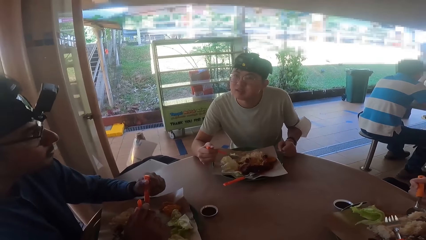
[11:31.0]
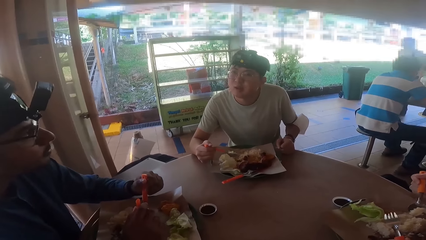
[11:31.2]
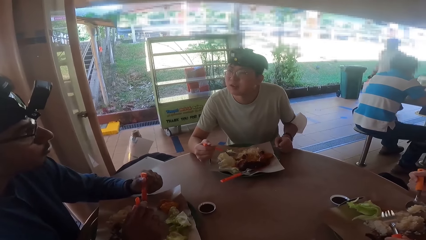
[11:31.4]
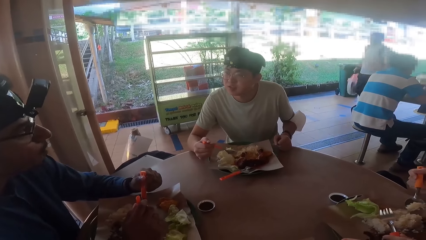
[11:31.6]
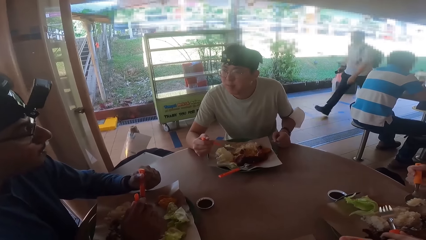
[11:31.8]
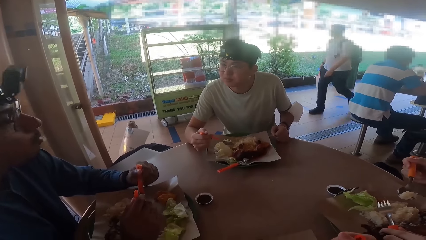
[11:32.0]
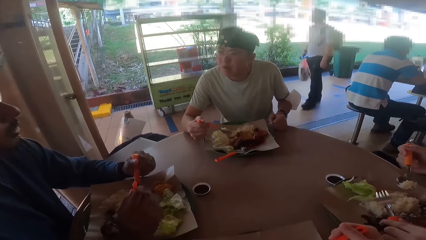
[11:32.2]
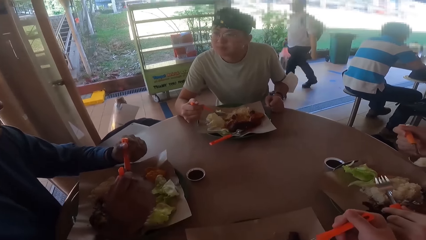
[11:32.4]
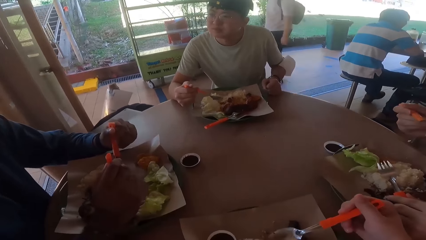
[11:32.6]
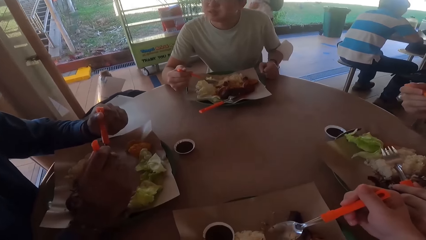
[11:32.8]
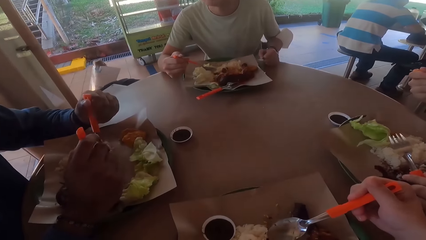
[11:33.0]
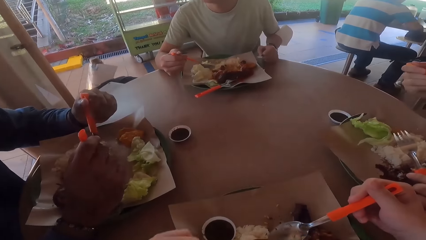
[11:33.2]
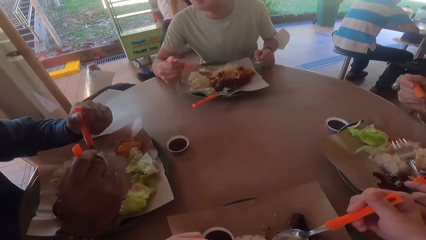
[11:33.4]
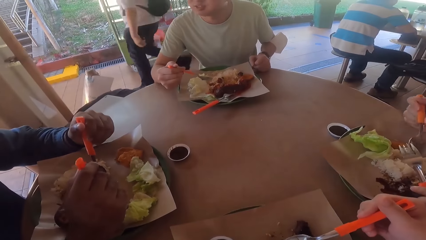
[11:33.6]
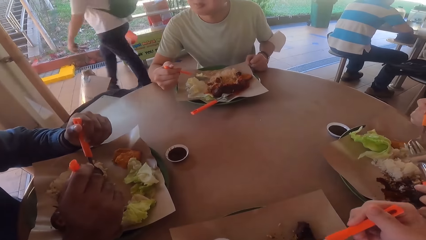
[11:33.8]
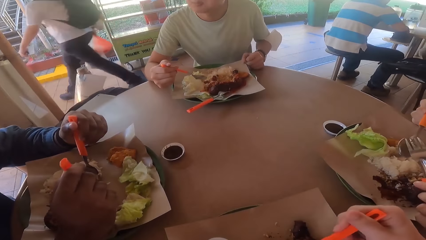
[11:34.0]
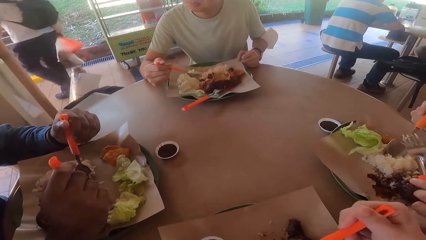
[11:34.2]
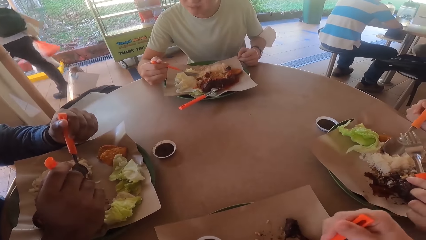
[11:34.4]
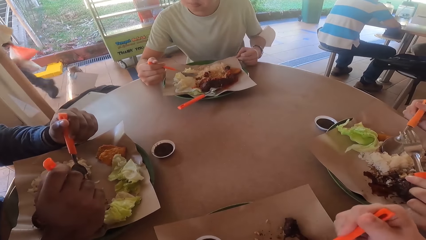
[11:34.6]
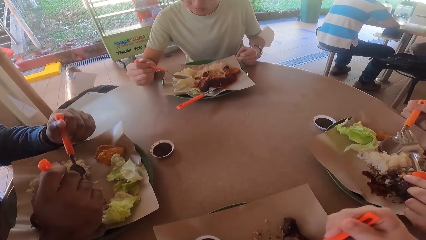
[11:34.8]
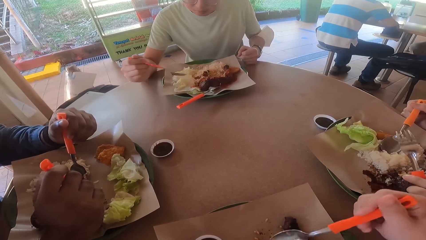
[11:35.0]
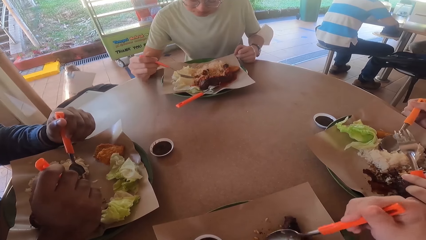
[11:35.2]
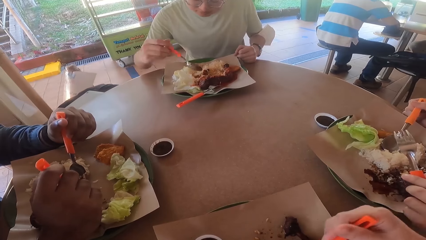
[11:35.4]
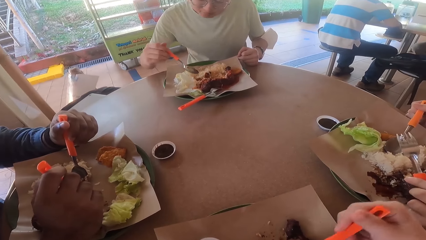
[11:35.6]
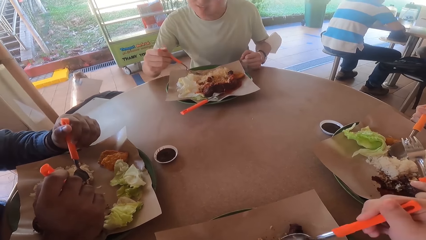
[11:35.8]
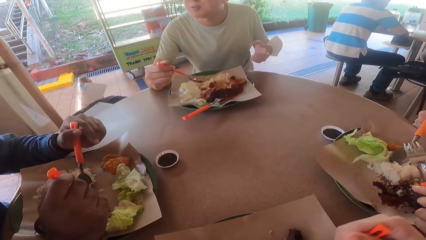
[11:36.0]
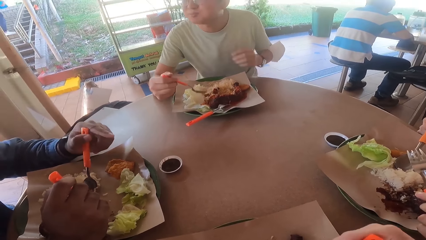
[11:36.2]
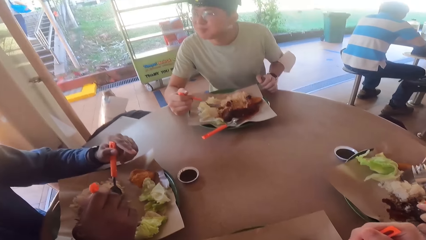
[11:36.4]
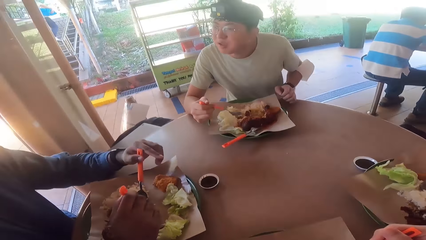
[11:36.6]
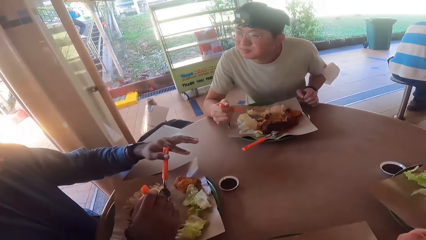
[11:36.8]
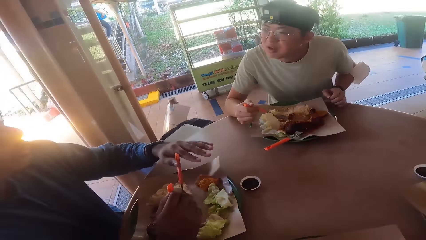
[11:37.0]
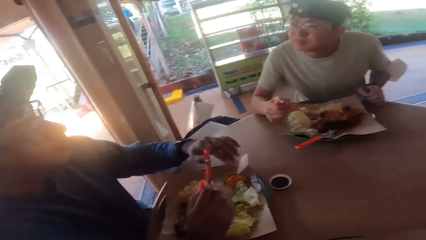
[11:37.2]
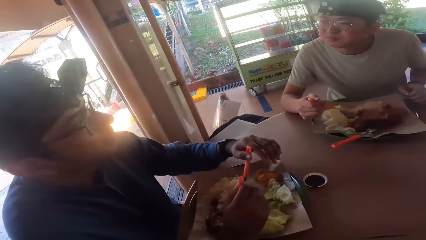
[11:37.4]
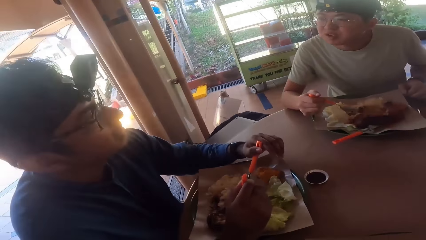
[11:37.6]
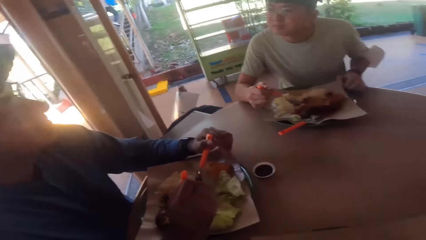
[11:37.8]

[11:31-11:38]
A man eats food from his plate.

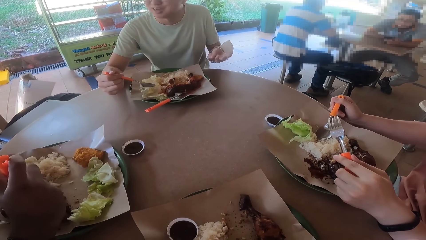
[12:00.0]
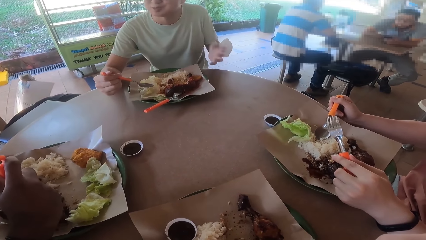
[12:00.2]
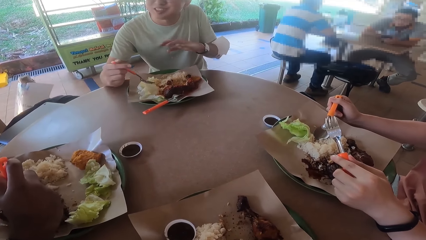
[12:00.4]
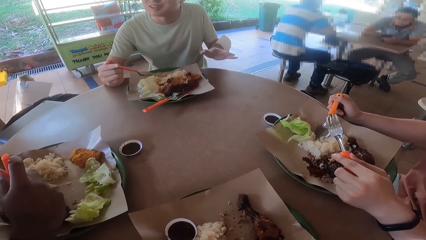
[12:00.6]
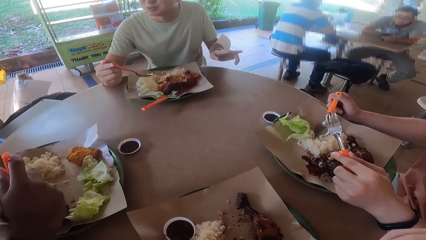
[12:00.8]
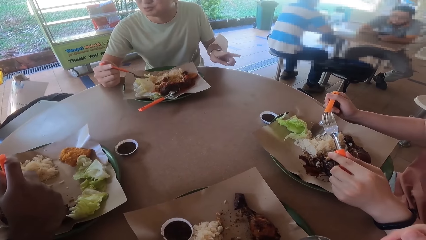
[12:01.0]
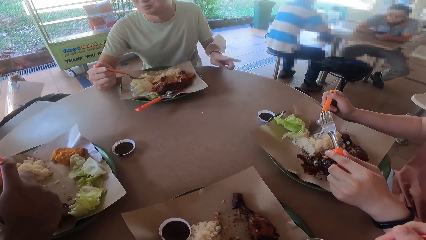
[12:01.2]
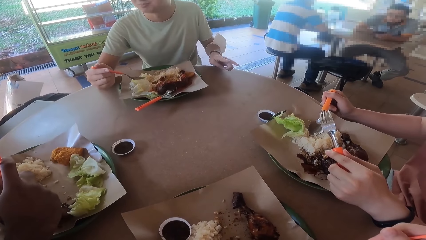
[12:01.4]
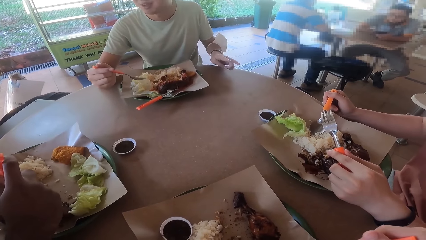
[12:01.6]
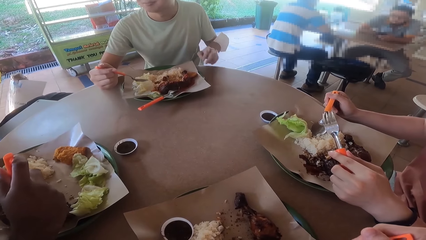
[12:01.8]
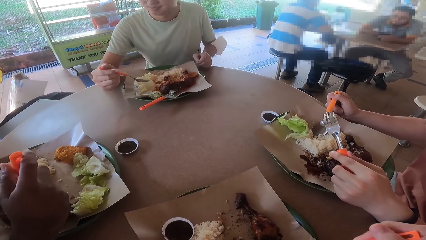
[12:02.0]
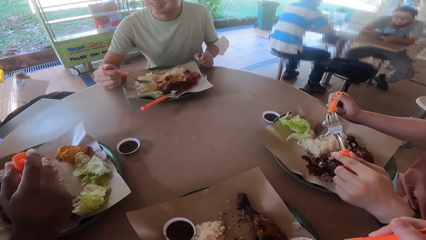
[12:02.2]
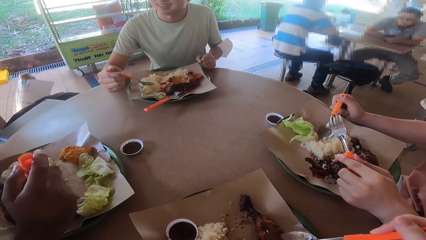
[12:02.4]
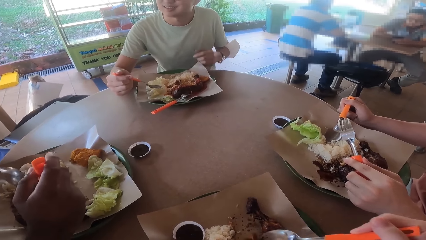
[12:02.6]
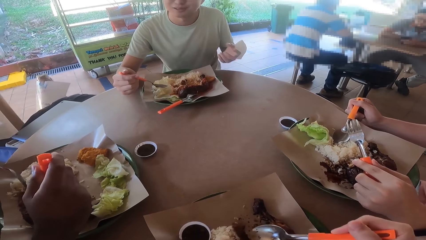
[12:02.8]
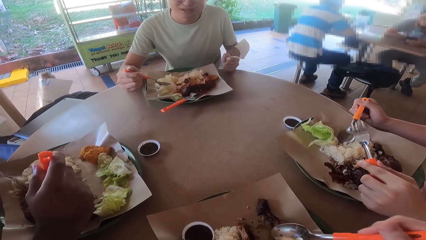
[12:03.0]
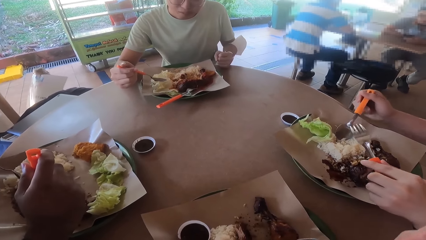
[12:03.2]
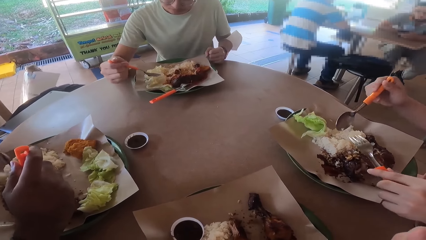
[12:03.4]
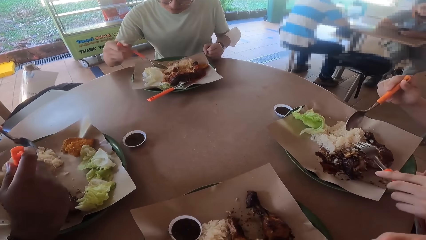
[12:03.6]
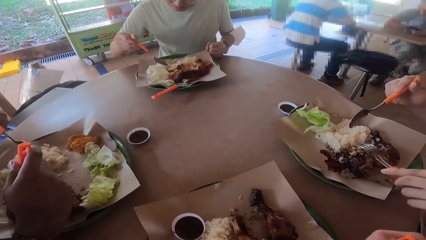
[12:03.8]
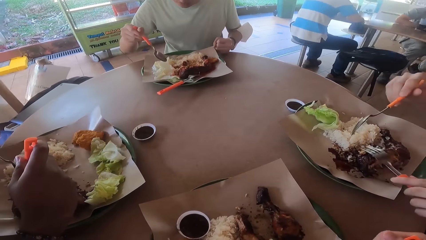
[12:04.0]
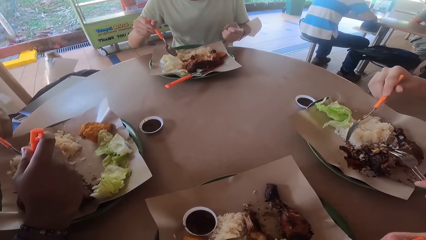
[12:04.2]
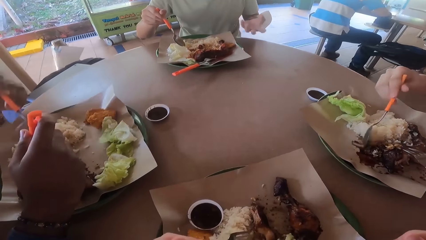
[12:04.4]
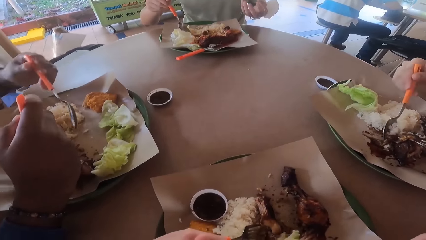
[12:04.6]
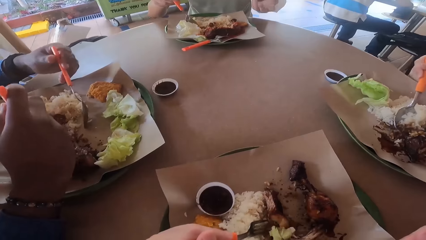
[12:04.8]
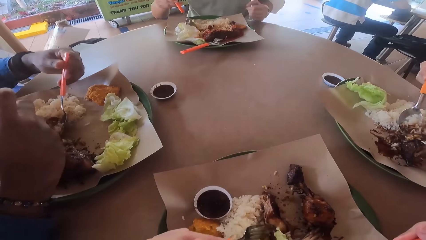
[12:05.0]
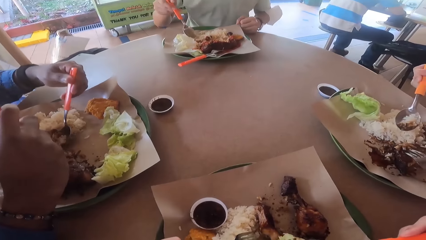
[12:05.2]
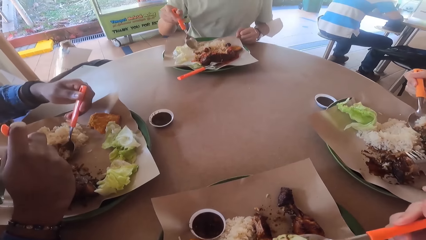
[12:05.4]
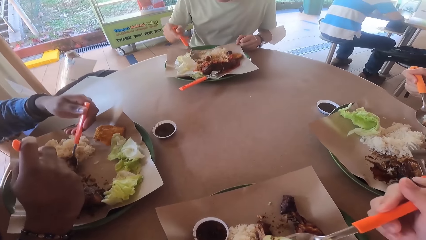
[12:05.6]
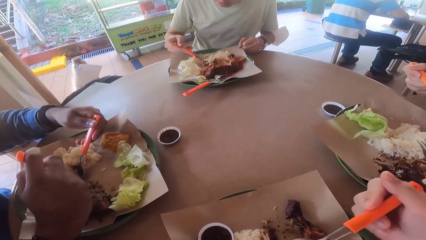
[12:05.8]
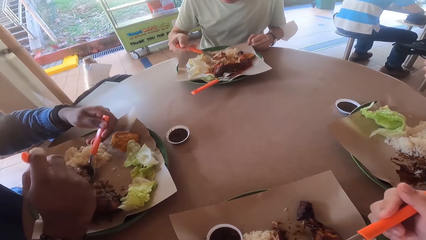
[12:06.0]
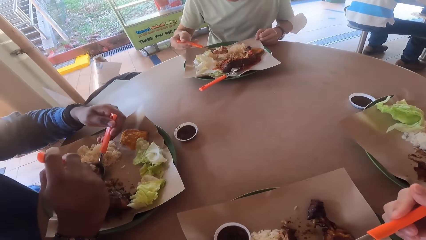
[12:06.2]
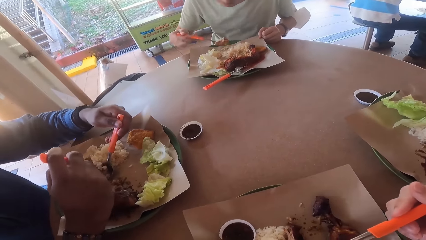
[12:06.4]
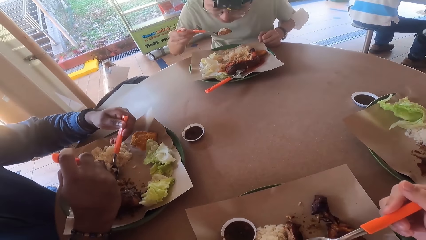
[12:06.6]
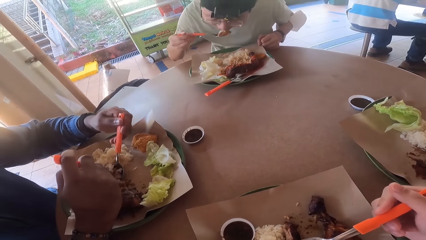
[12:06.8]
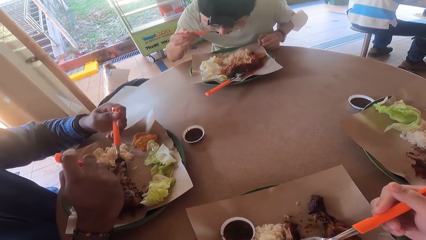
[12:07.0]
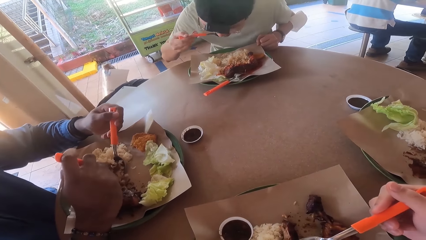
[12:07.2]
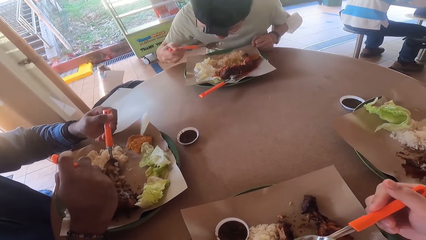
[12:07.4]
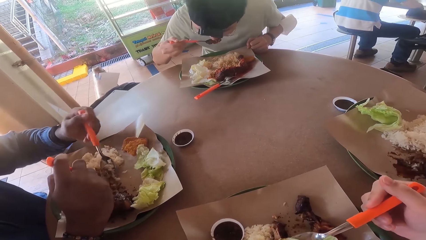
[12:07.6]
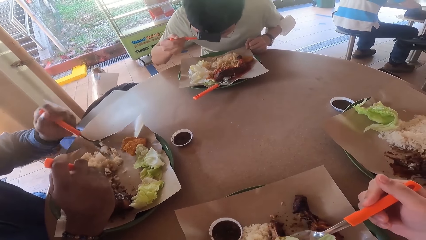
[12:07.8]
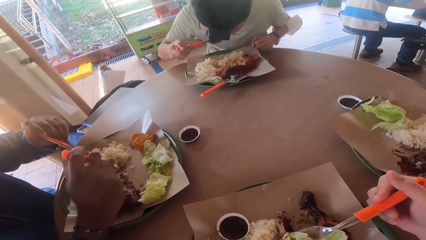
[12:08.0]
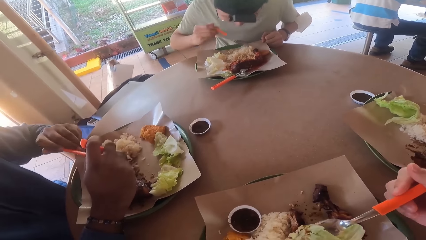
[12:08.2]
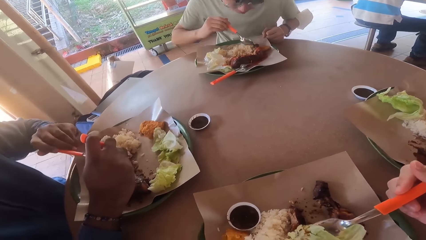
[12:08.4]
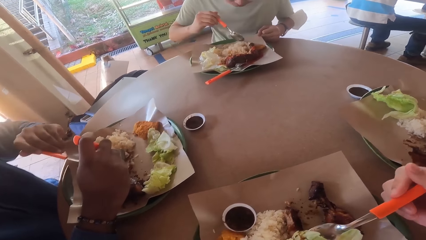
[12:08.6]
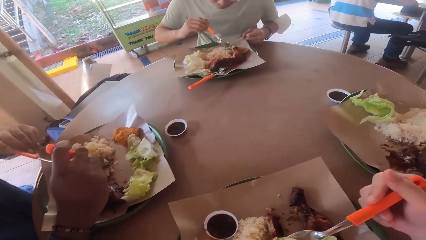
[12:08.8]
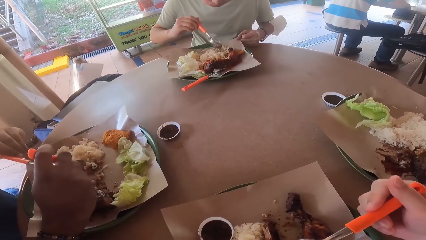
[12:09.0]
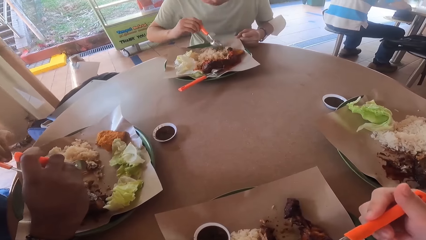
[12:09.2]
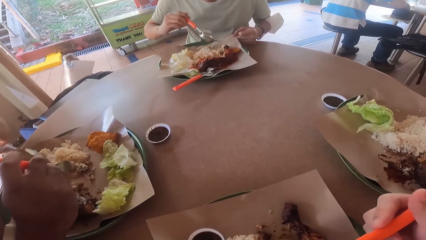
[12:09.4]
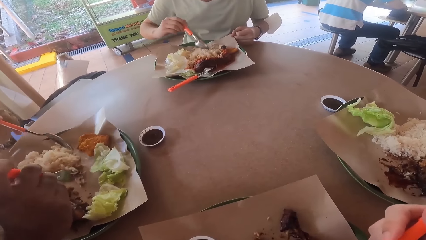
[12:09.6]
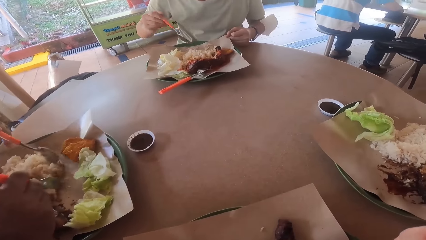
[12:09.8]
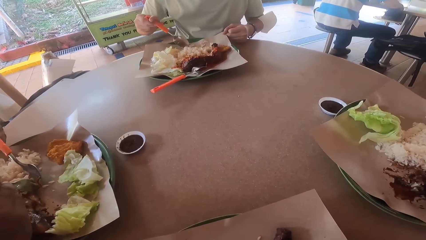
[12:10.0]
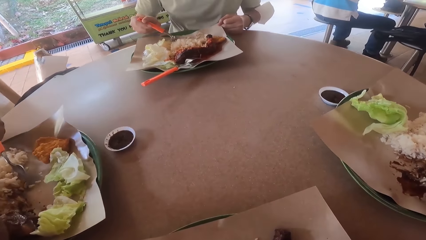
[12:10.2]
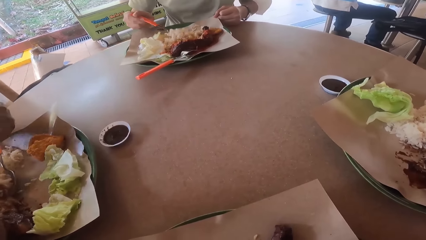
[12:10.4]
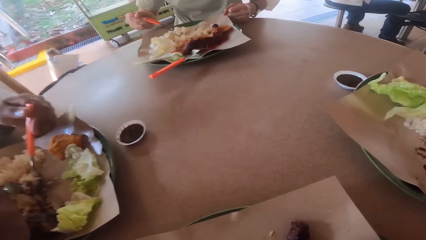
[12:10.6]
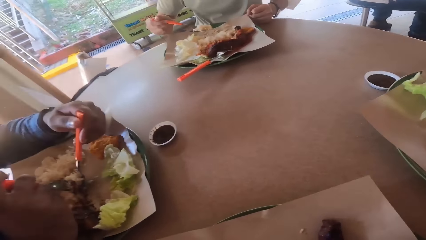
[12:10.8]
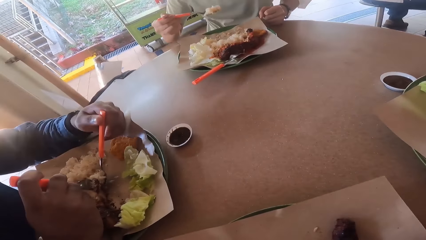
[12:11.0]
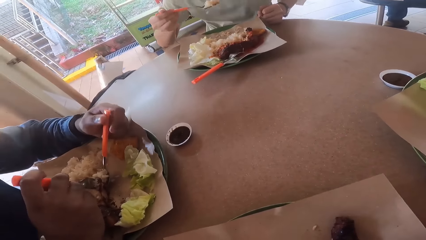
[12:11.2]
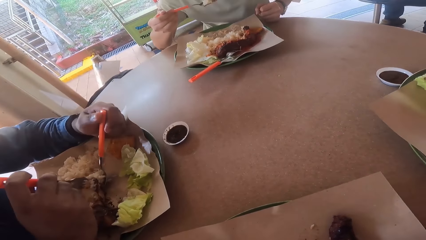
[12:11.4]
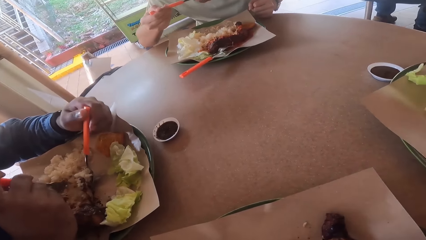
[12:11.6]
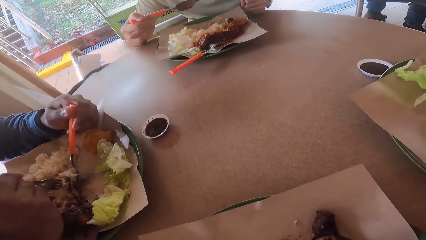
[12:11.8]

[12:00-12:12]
A man demonstrates with his left hand. The camera wearer and another man eat from their plate. The first man eats food from his plate. A man converses with the camera wearer.
